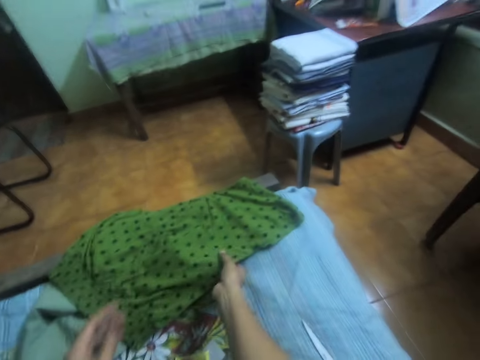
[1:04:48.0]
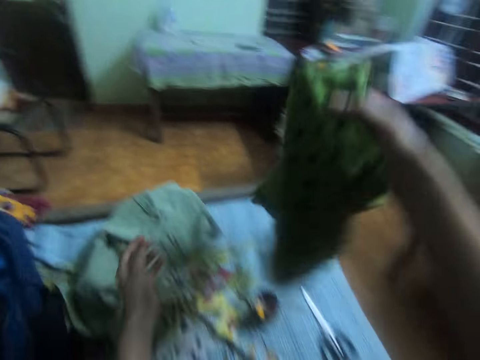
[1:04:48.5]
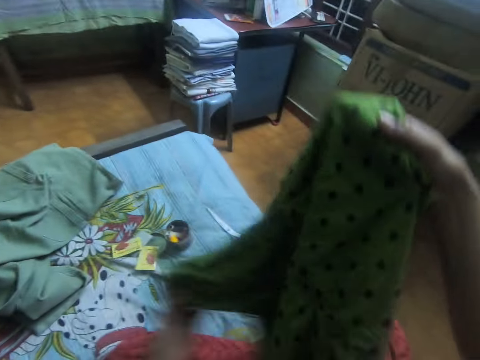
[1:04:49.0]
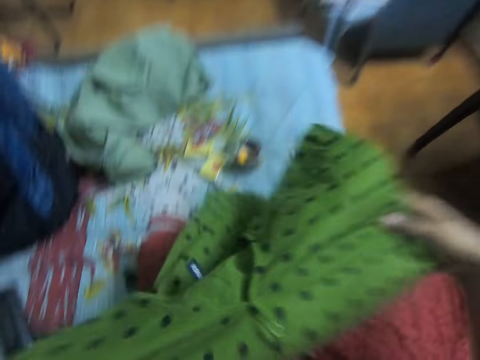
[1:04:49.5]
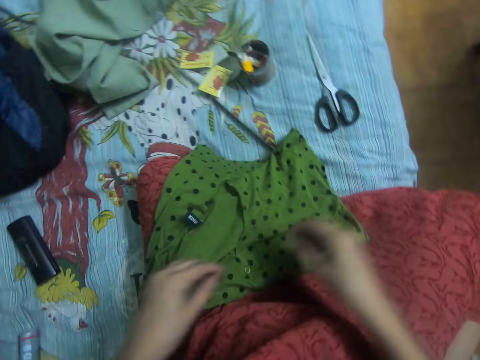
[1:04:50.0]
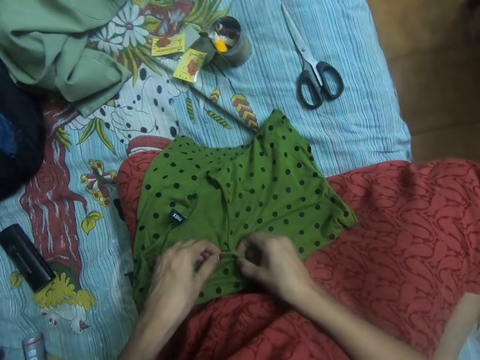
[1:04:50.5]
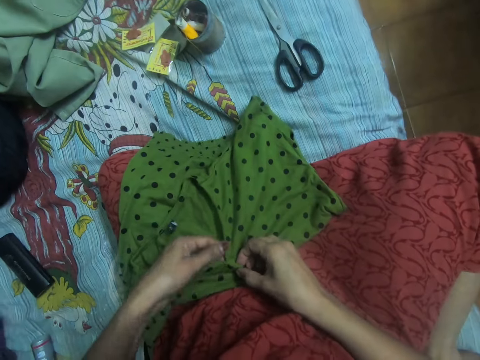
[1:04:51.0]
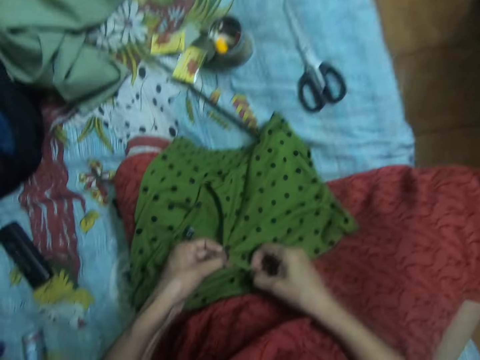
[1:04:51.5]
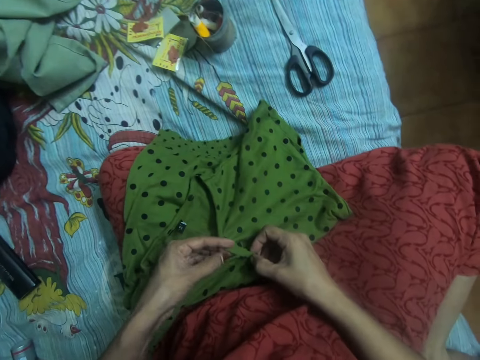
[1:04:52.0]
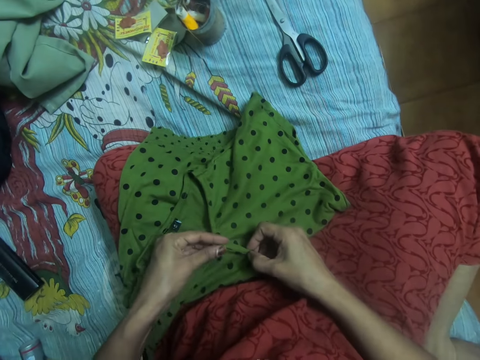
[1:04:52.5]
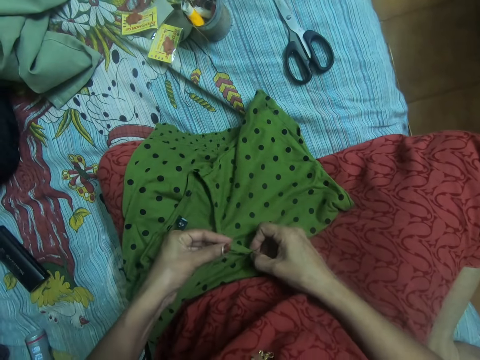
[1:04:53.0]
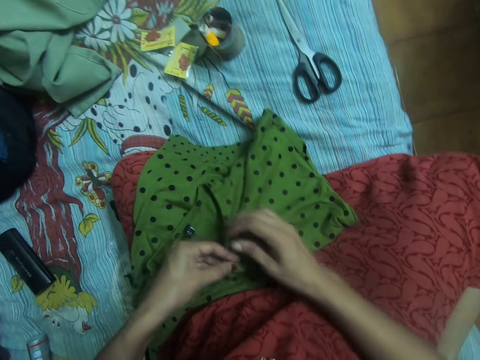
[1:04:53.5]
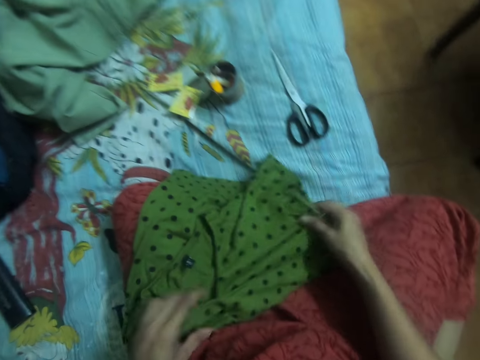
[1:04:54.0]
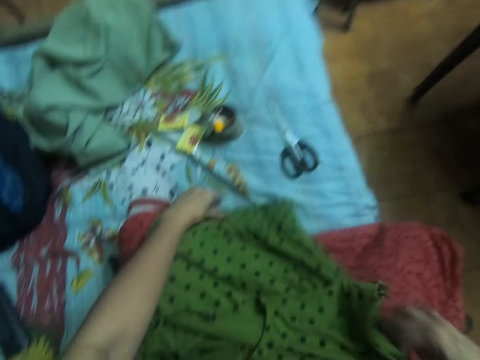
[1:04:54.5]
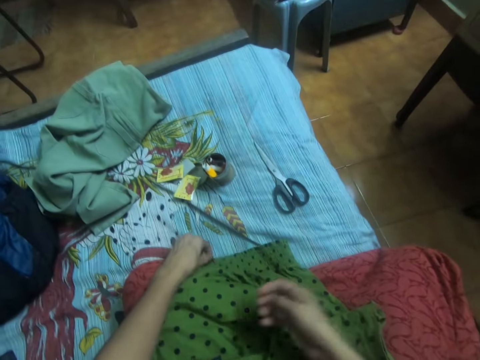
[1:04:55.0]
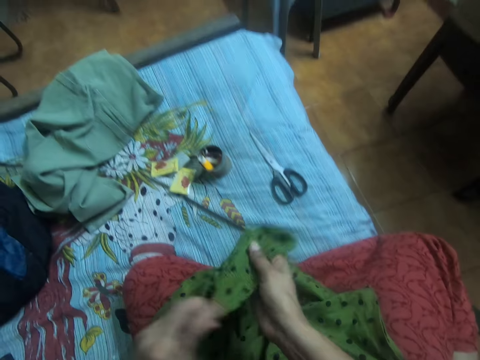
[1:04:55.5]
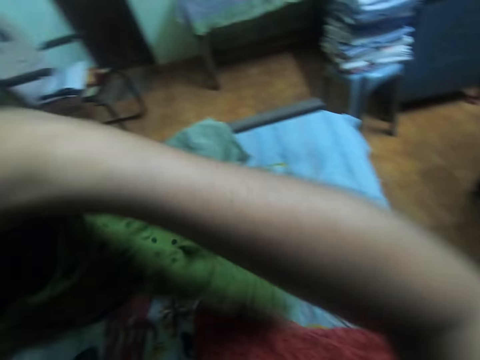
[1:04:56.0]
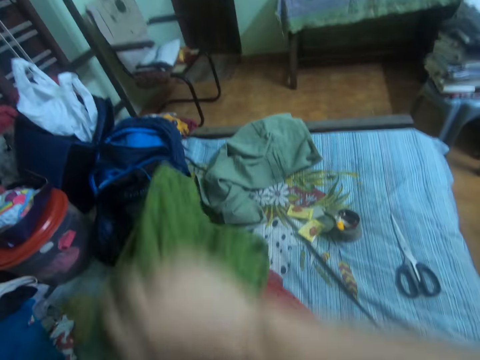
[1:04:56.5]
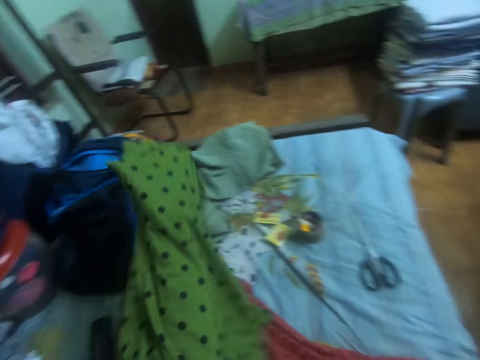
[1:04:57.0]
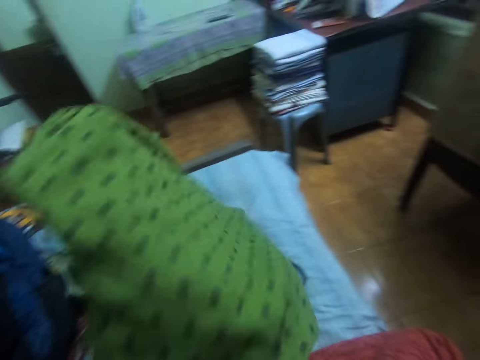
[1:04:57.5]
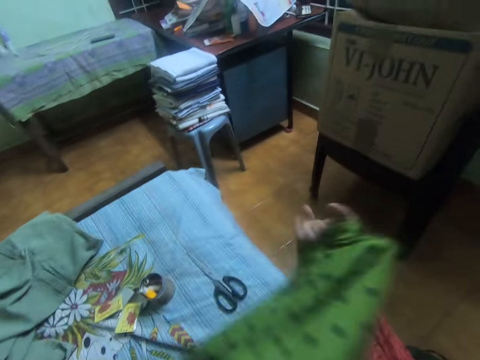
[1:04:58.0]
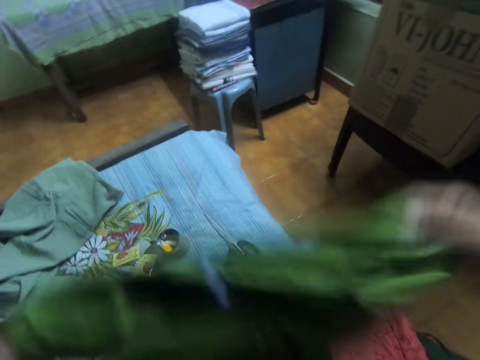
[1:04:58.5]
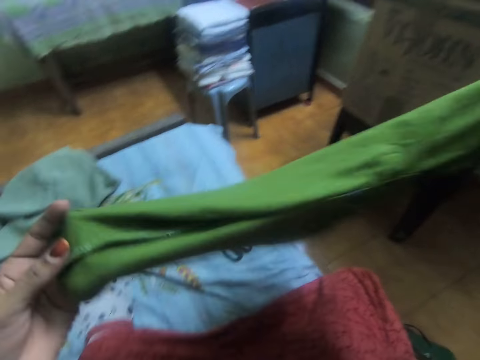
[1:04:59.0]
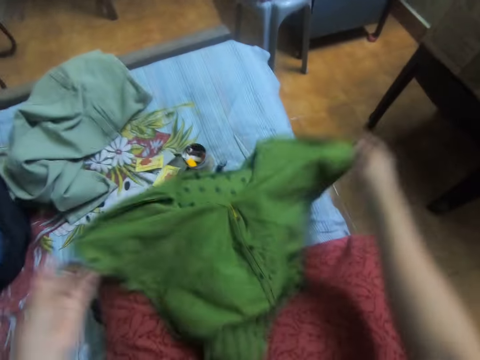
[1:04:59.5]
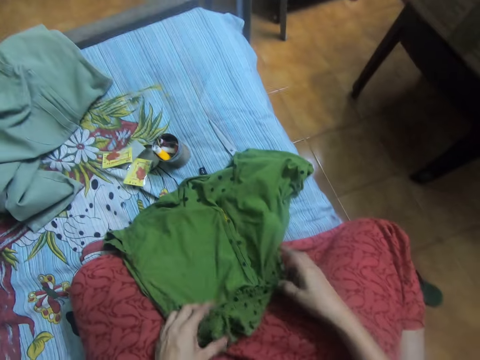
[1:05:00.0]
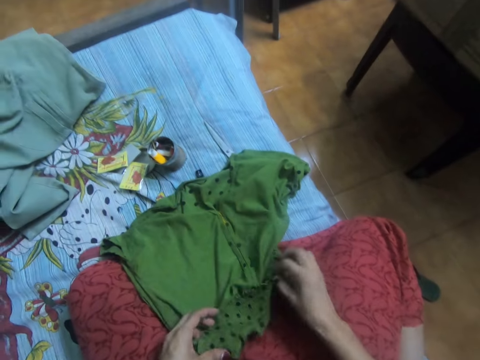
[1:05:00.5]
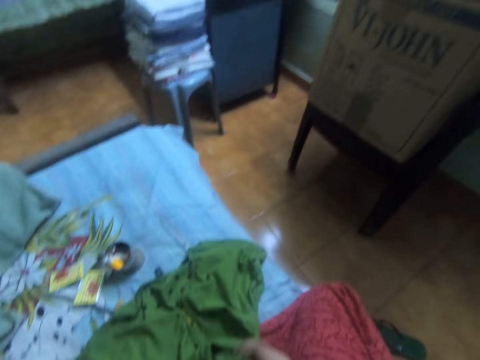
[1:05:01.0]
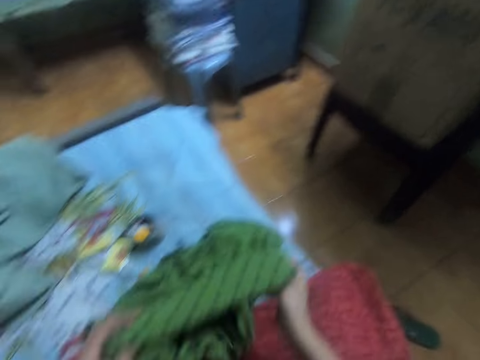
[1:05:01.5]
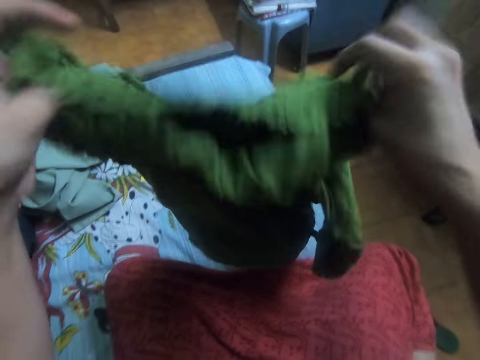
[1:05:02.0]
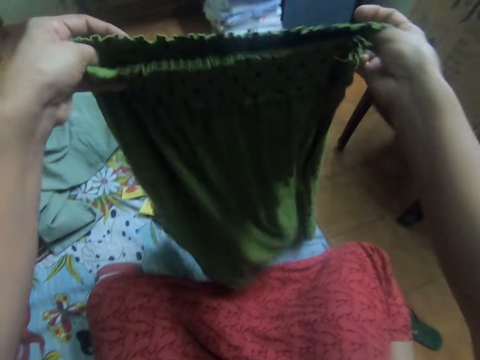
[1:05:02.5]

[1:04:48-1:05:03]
The camera wearer picks another cloth from the bed with her right hand. She drops the cloth on her thigh. She moves the cloth on her thigh with both hands. She aligns the cloth. She turns the cloth to the other side. She drops the cloth on the bed. She moves the cloth on her cloth with both hands.

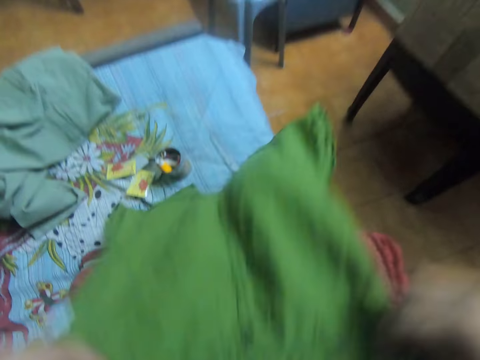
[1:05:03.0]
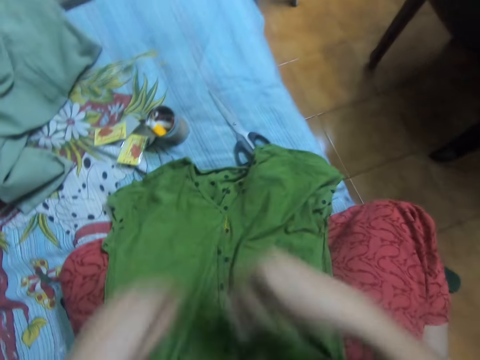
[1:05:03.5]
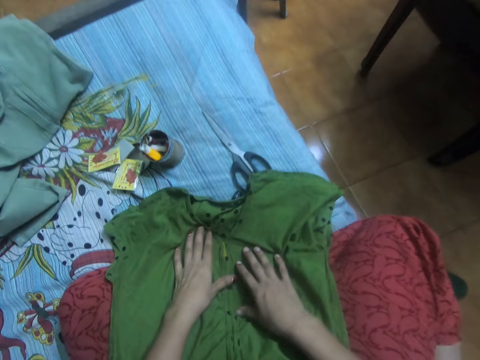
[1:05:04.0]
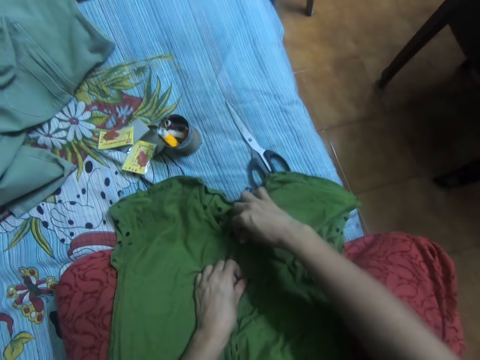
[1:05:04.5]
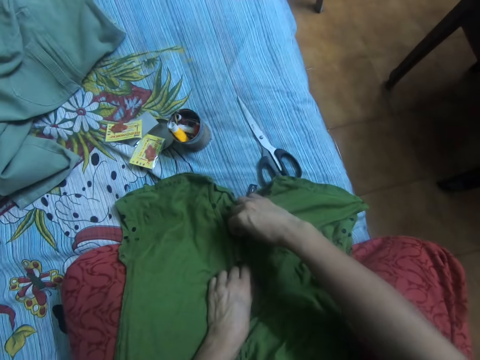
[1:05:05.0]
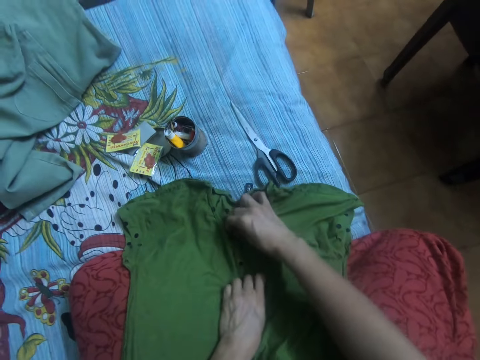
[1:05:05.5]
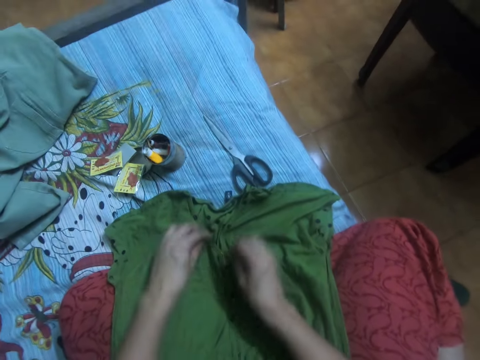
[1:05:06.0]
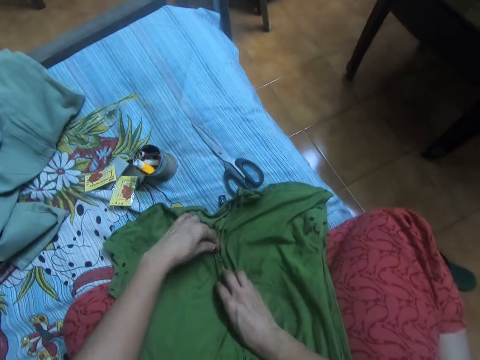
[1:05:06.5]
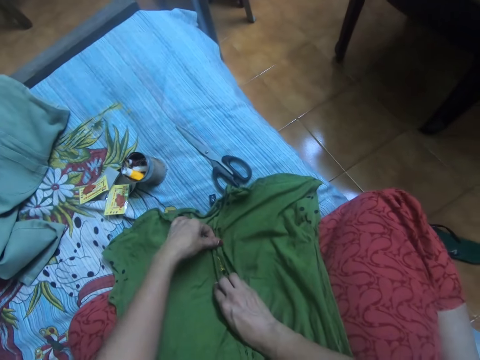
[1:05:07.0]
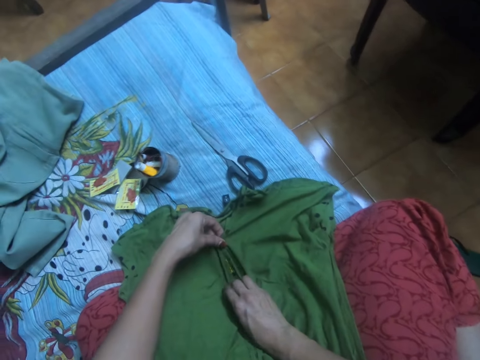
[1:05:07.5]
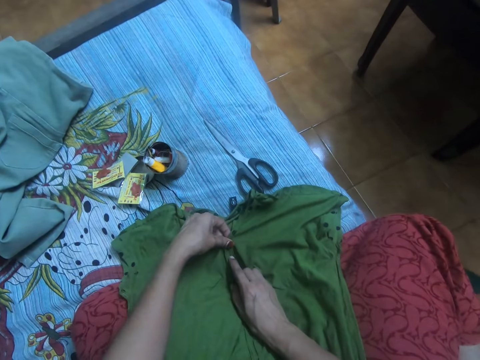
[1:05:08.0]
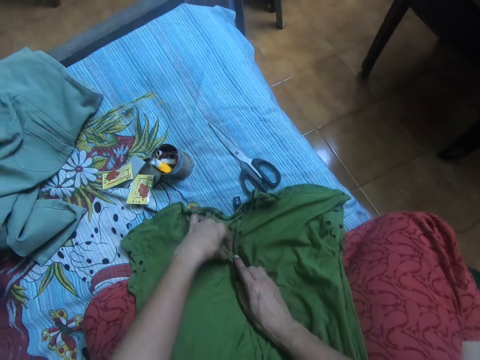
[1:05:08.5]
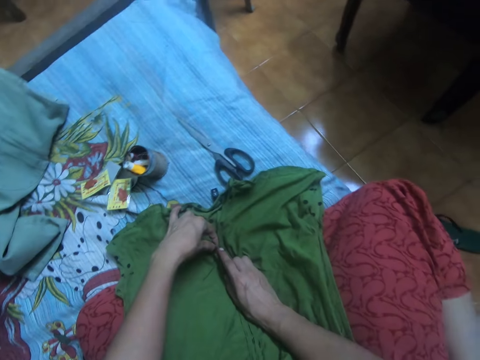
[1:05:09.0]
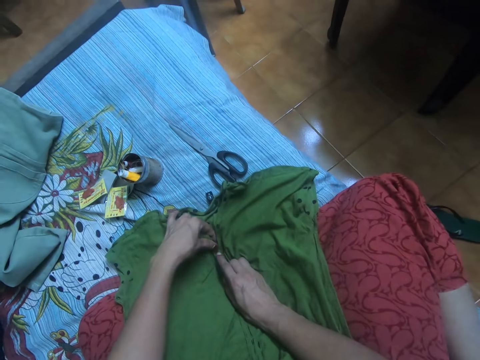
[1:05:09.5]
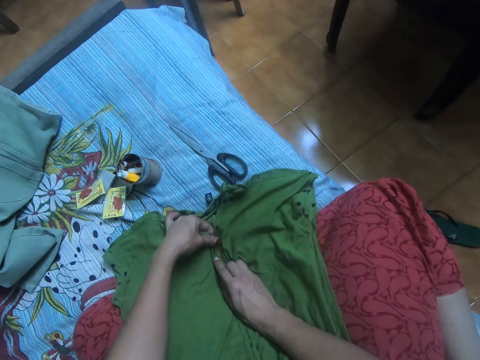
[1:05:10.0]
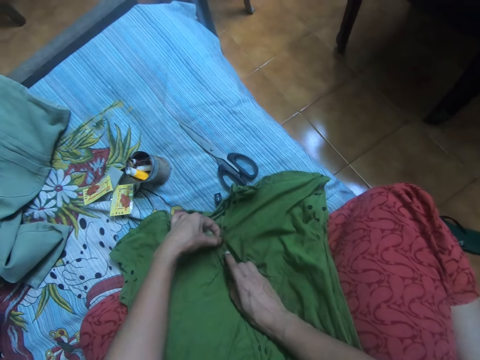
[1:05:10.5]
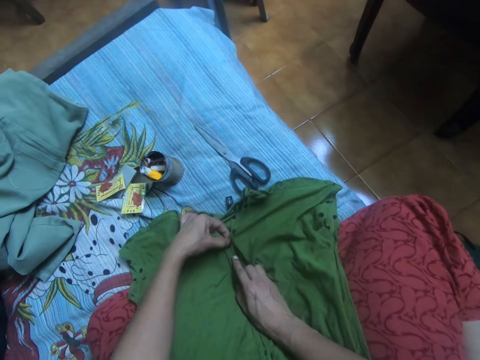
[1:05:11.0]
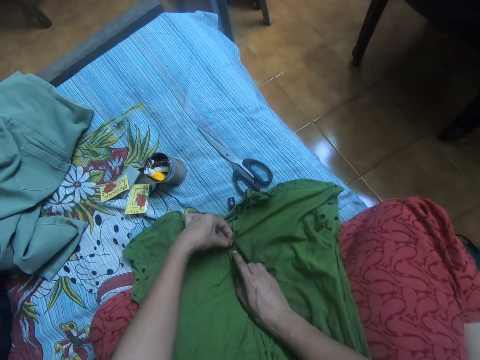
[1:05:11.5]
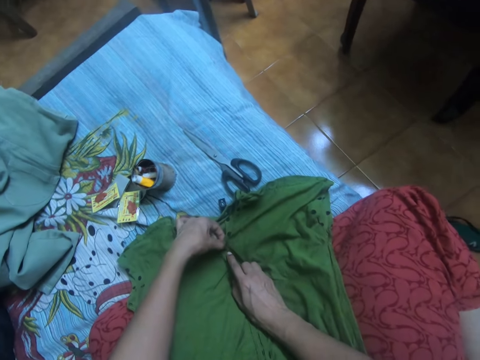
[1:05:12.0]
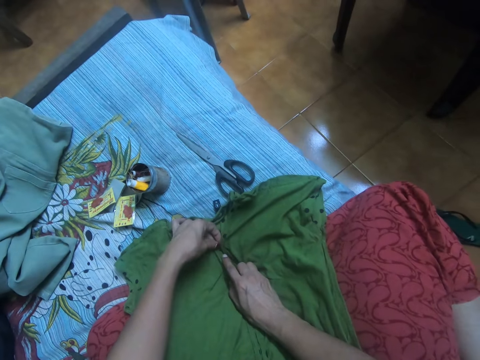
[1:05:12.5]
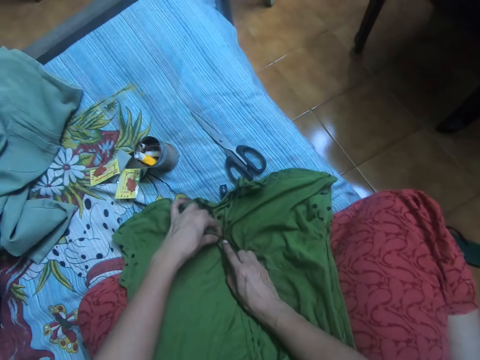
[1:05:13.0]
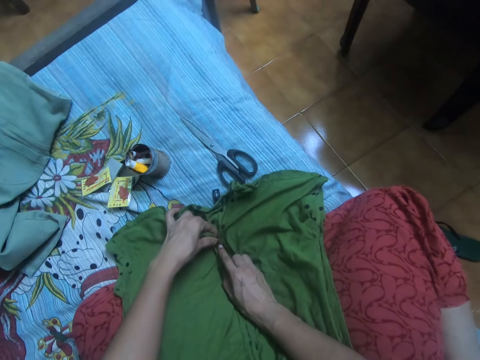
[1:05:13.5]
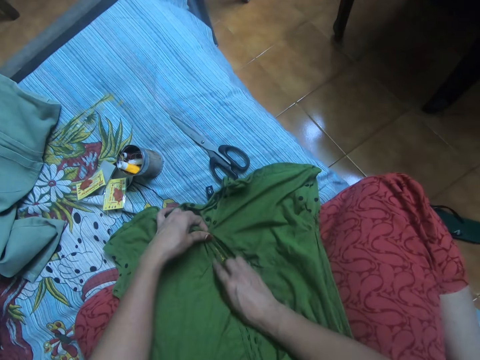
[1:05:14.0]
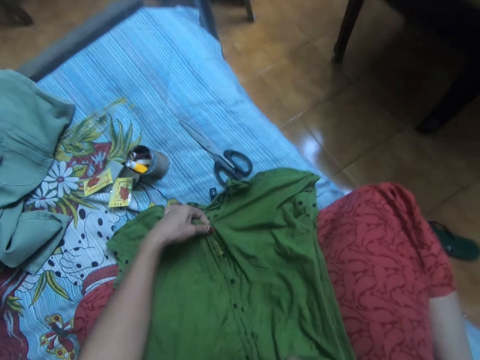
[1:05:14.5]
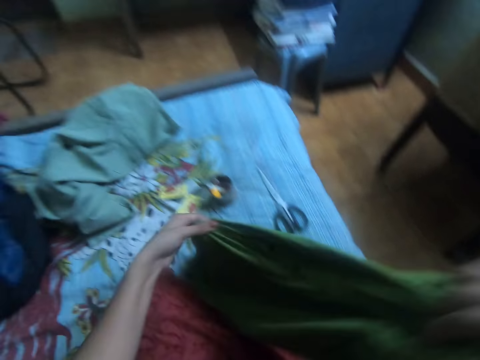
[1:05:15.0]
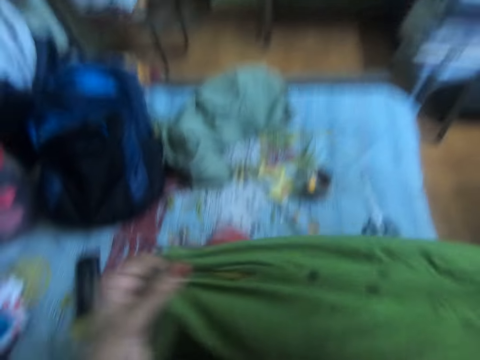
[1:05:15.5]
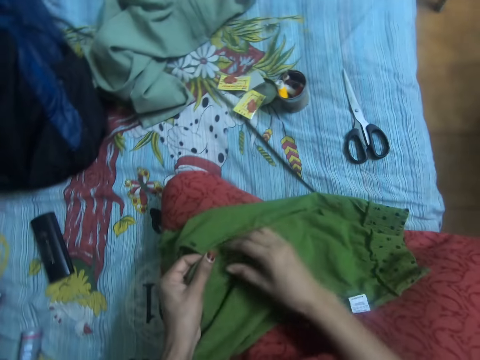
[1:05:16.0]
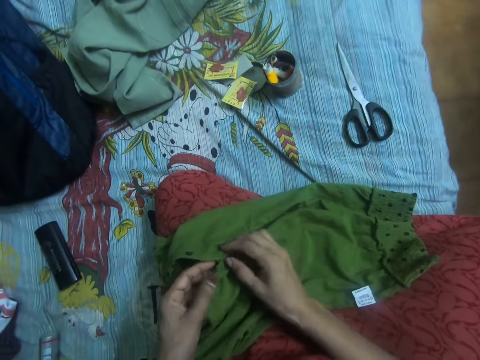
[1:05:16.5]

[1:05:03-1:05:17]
The camera wearer places both hands on the cloth. She adjusts the cloth with both hands. She moves the cloth on her cloth with both hands.
